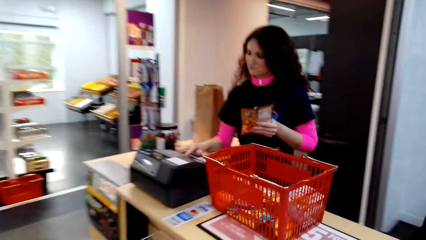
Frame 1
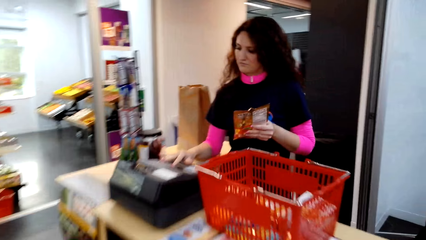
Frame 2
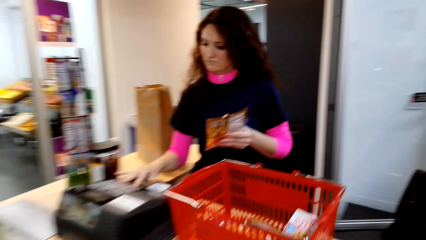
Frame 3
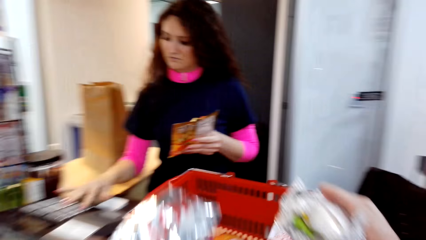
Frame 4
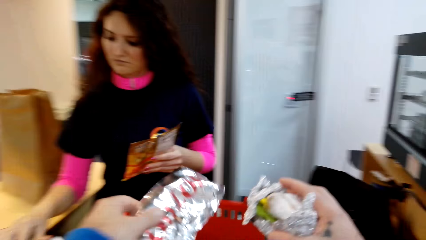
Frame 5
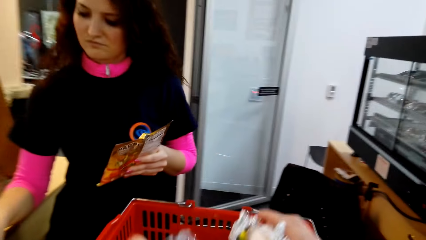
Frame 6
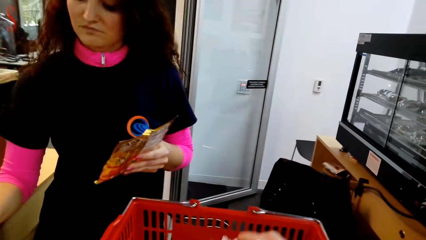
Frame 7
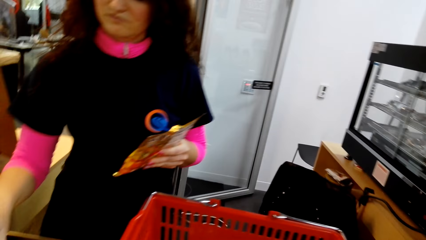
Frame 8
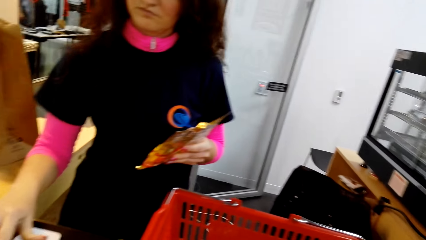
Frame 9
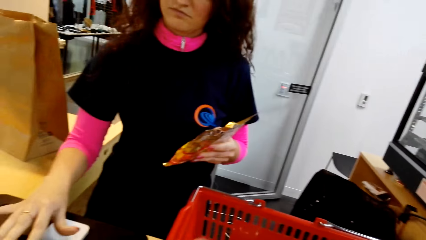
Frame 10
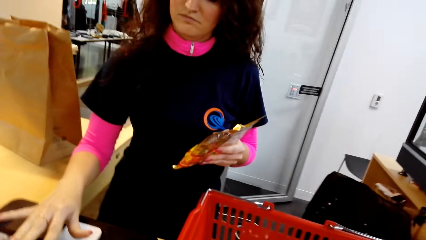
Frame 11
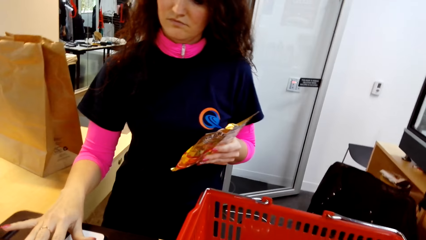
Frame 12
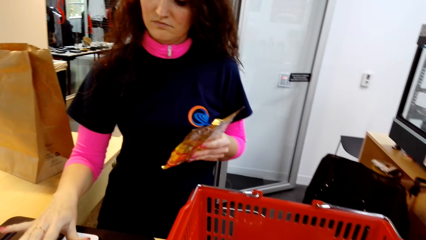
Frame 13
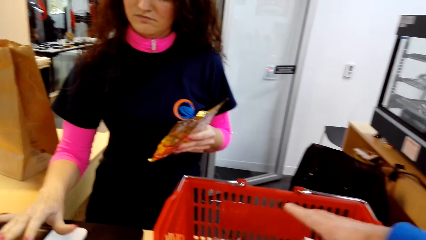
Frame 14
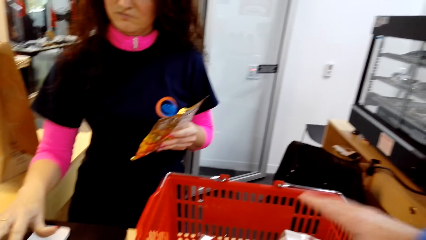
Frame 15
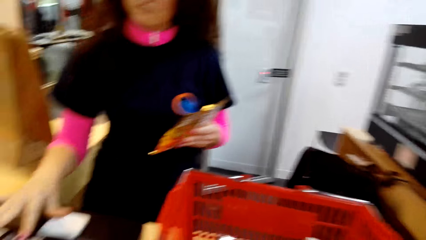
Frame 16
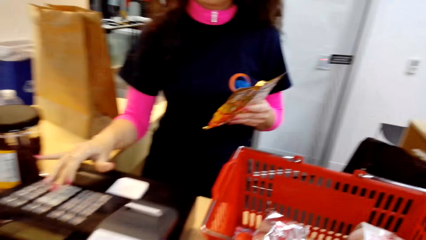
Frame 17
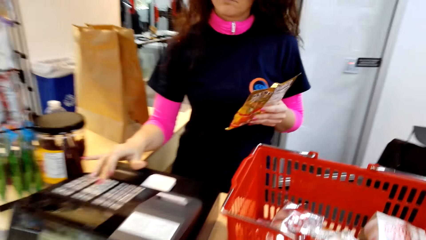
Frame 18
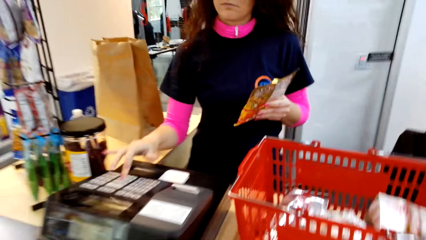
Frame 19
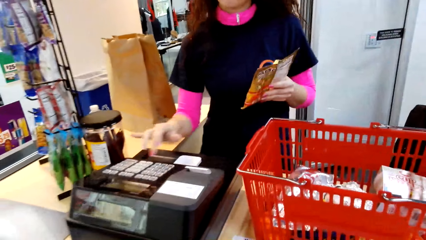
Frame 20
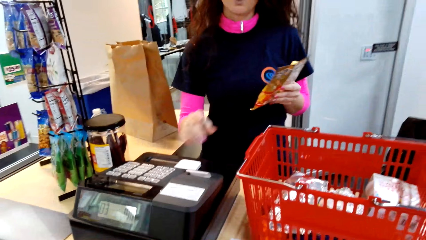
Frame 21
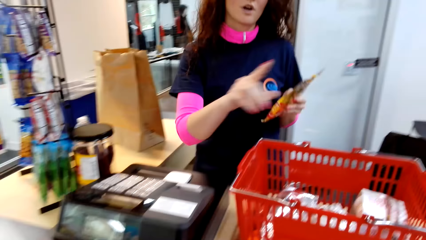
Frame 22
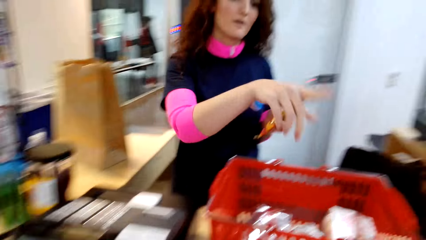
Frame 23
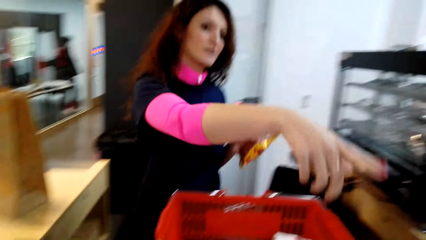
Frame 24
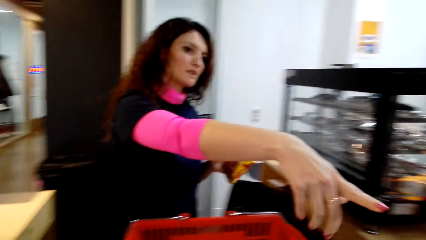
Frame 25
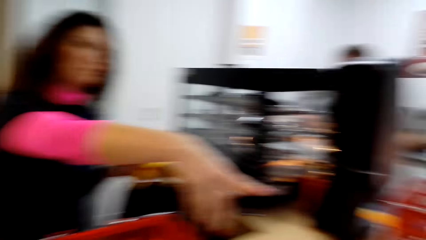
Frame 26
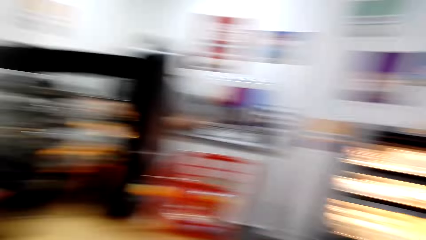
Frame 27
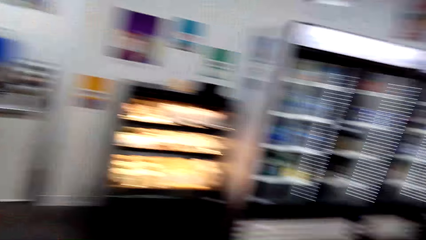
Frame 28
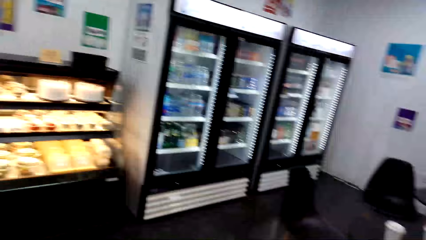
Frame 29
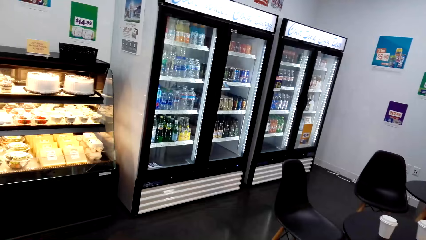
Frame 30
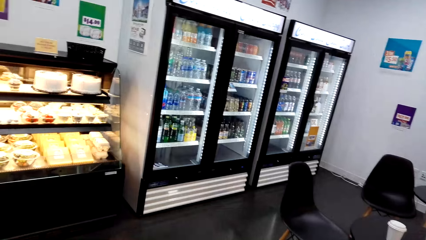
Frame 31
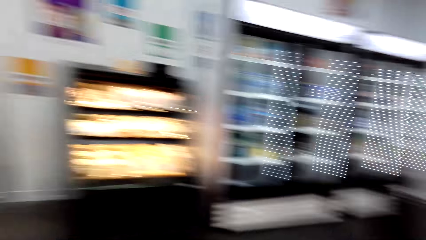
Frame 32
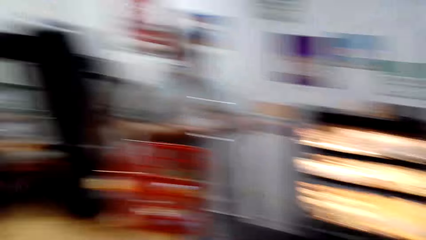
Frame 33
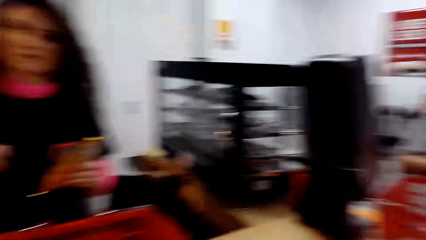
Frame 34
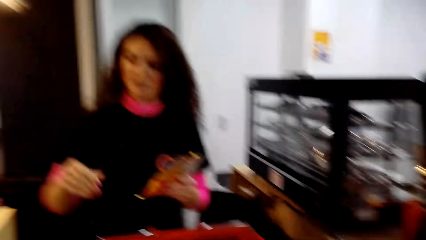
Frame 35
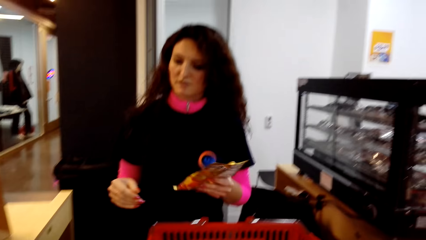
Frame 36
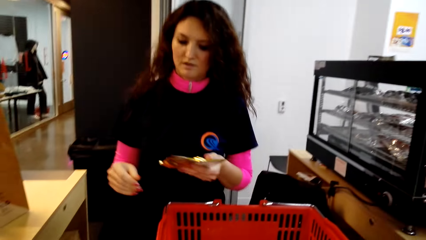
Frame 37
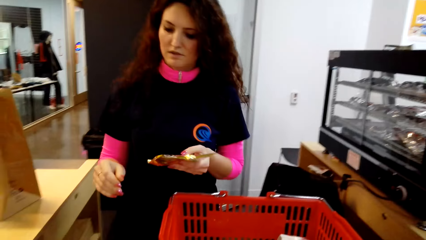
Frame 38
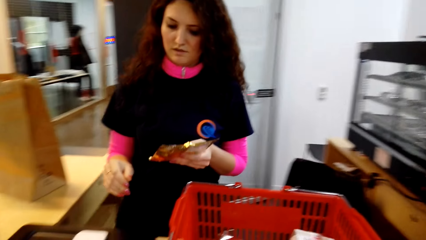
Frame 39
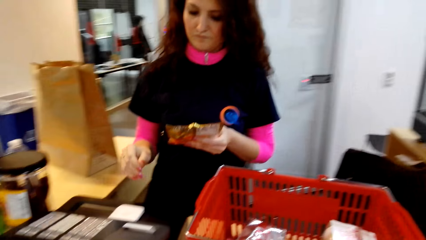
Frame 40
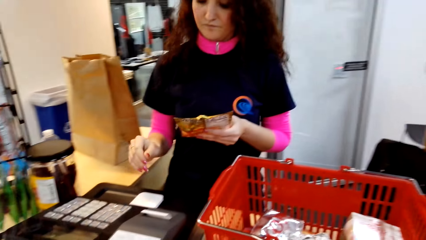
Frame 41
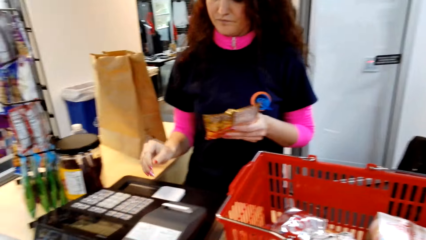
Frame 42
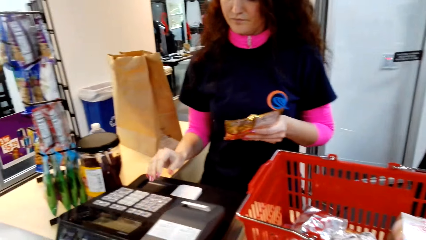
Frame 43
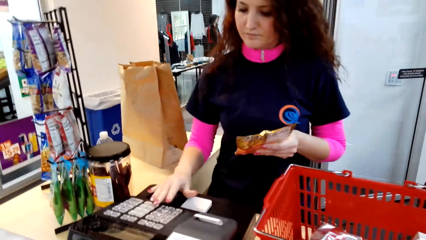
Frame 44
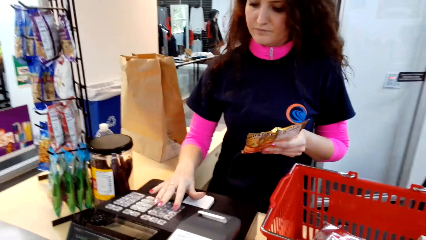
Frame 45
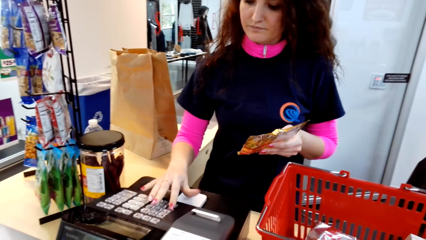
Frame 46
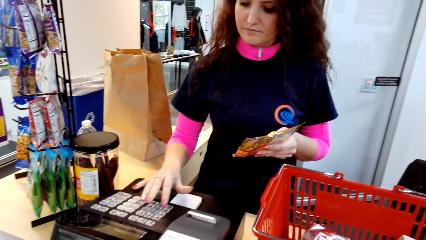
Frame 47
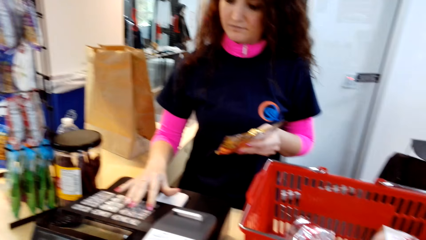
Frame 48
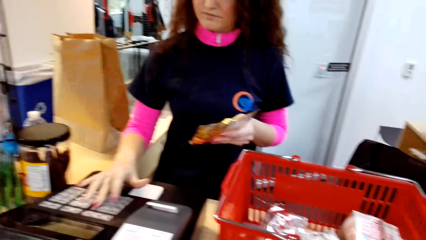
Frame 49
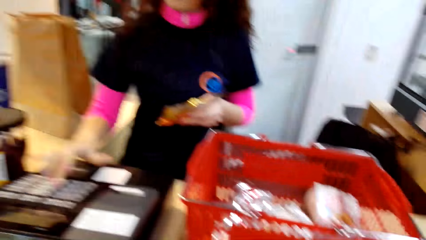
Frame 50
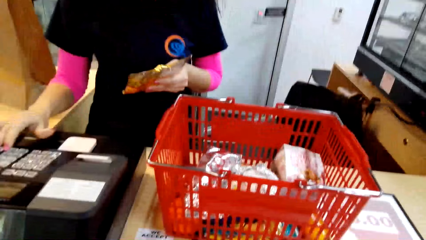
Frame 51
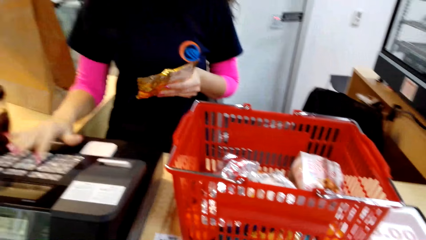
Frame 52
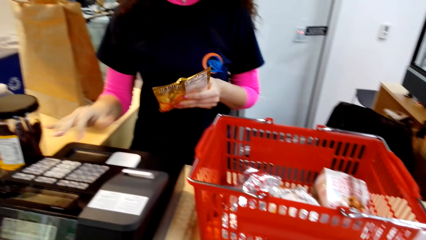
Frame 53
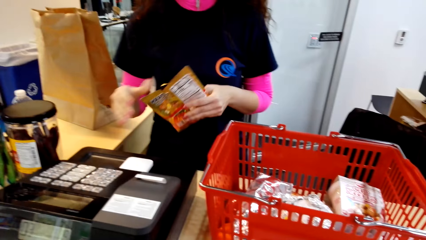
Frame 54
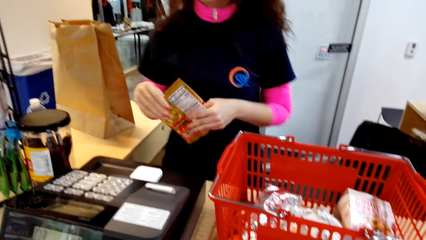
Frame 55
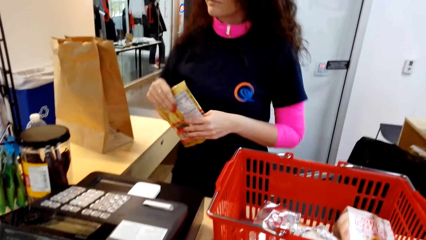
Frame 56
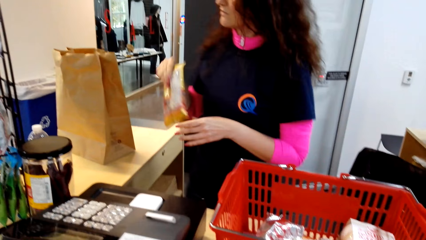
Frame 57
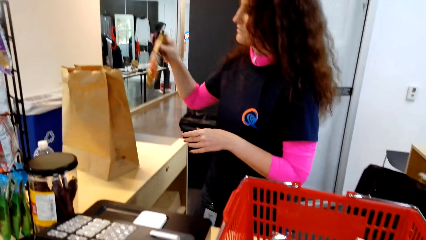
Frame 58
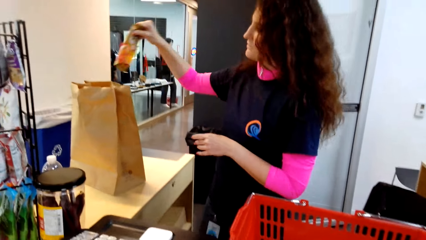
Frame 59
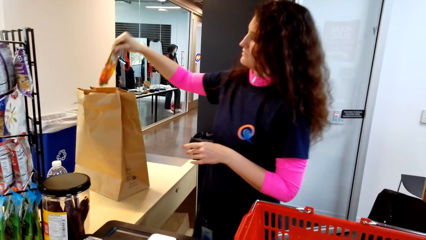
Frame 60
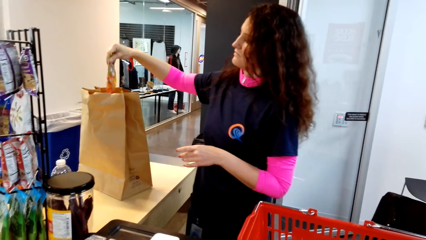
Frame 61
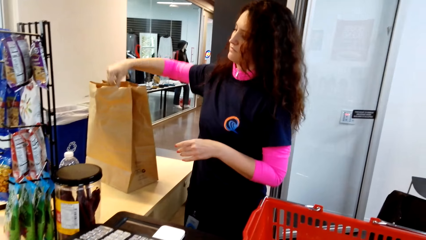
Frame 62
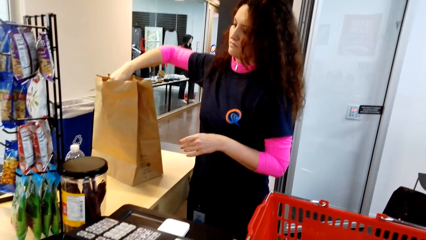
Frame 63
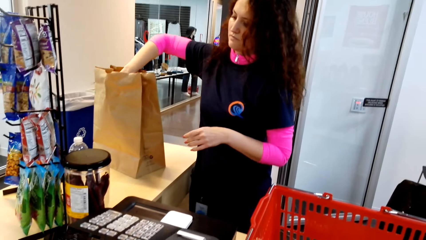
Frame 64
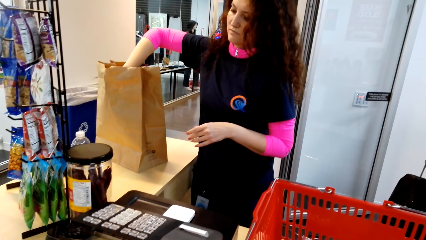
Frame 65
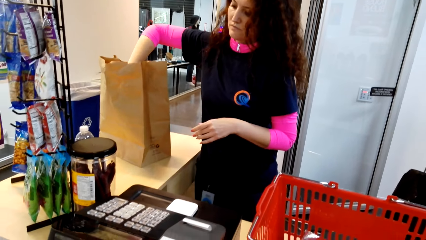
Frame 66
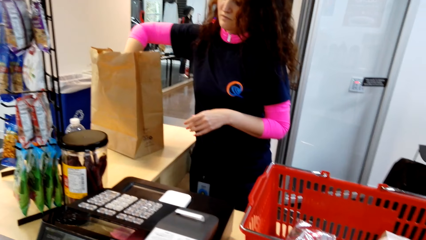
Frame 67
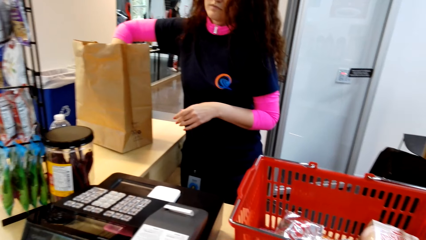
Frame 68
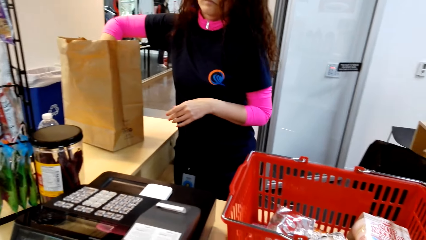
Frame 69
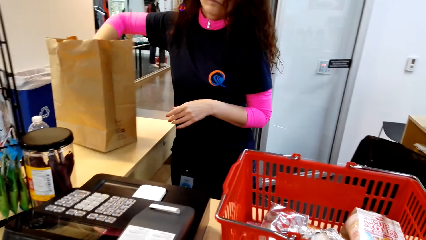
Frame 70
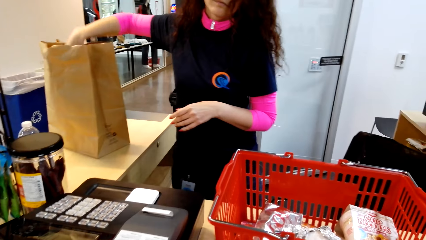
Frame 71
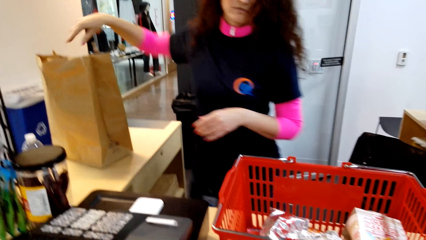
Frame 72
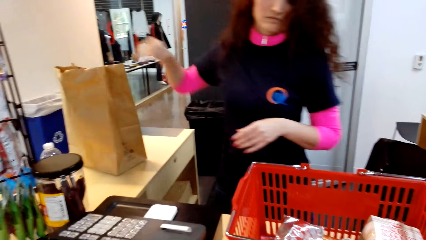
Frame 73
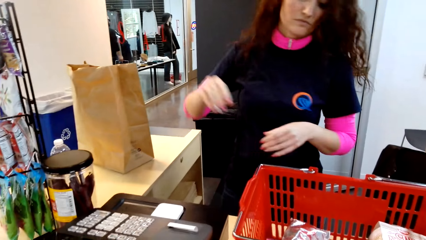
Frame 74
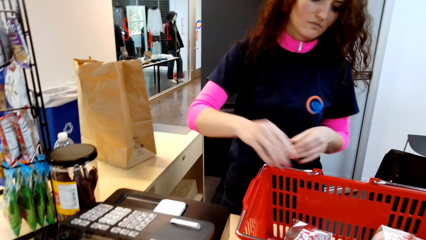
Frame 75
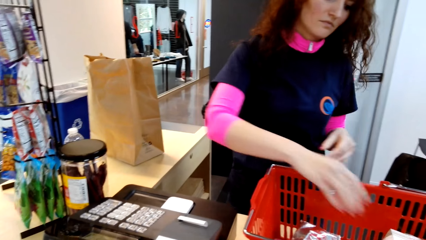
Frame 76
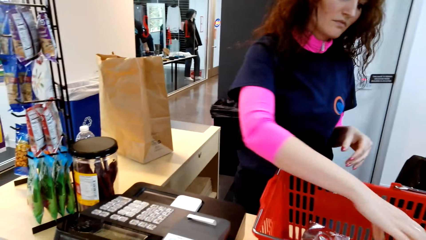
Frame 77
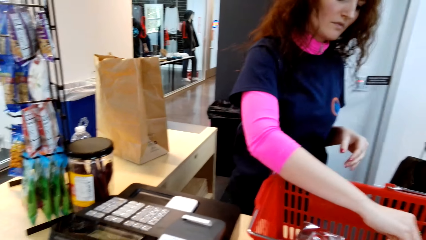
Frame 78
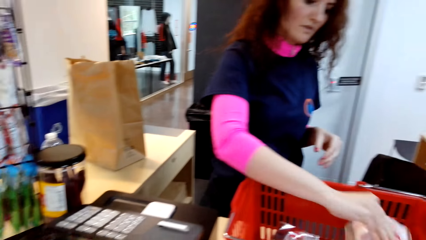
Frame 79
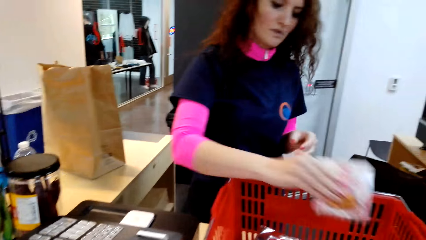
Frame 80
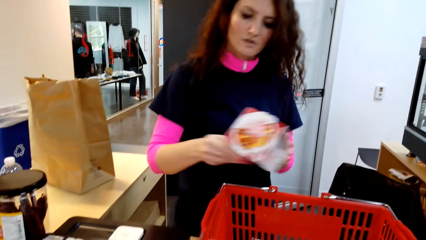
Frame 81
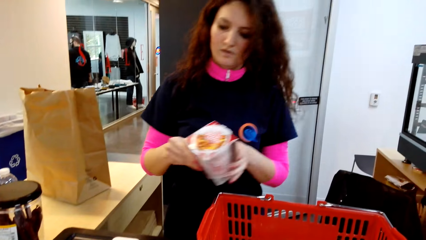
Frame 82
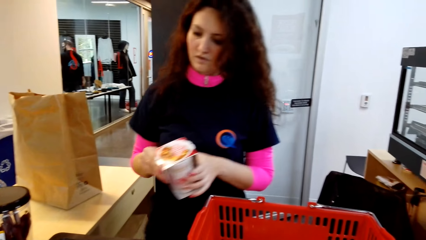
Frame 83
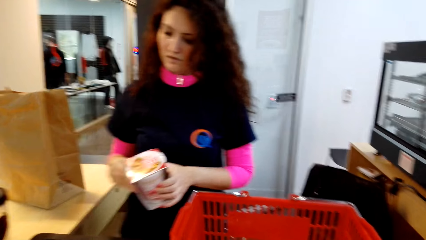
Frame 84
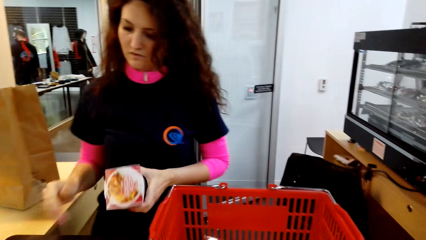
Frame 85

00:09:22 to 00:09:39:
A woman operates a machine with her right hand. The camera wearer puts goods in the shopping basket. The woman operates the machine with her right hand. The woman puts something in the paper bag, stands on the floor and picks something in the shopping basket.
